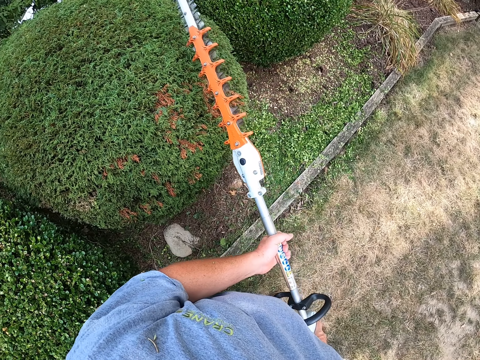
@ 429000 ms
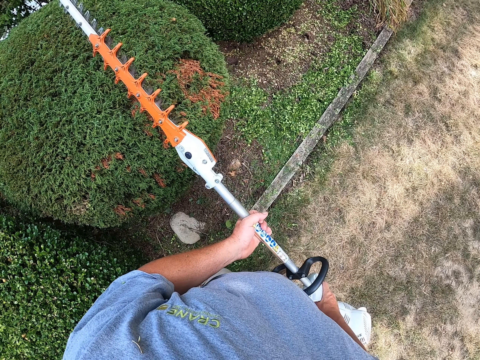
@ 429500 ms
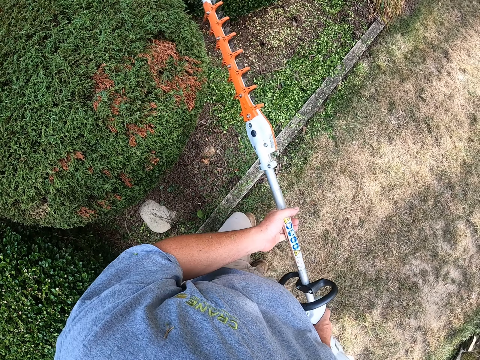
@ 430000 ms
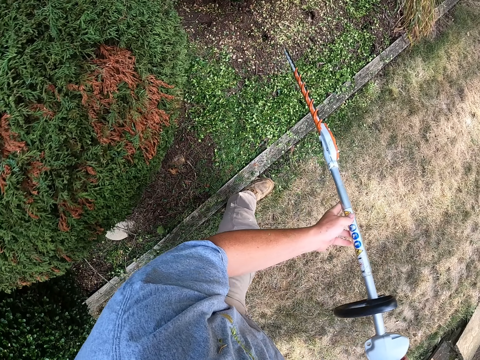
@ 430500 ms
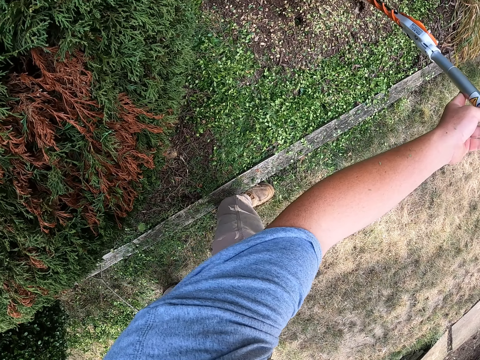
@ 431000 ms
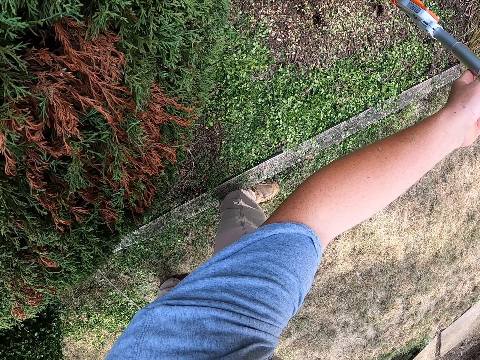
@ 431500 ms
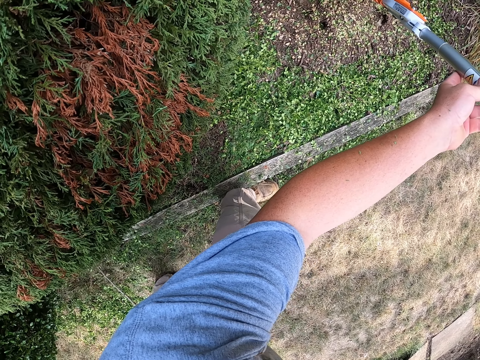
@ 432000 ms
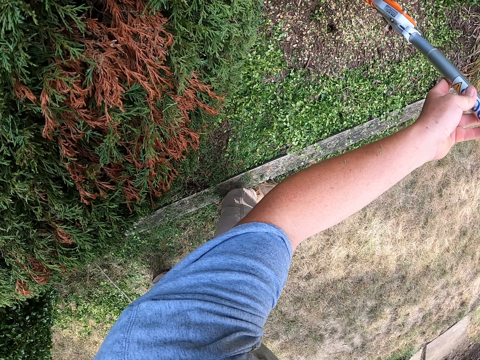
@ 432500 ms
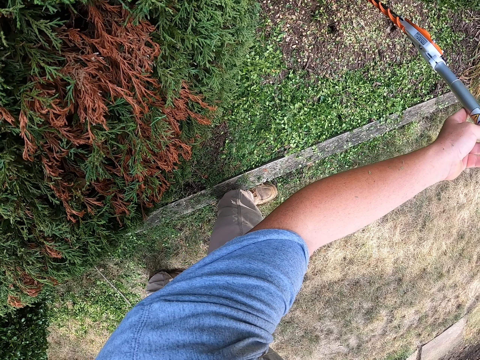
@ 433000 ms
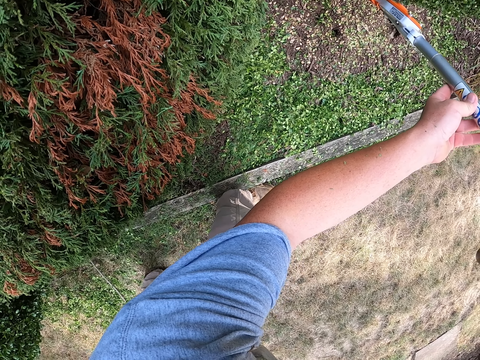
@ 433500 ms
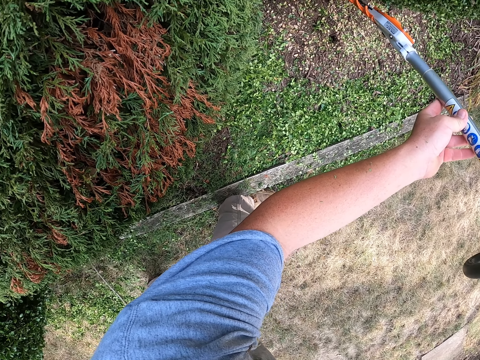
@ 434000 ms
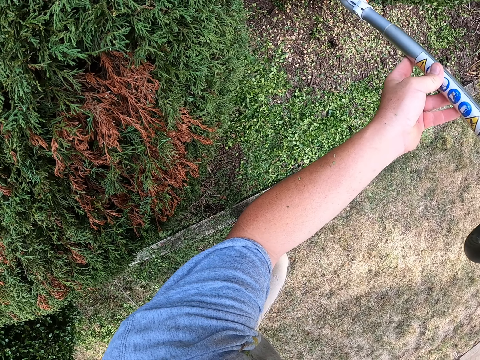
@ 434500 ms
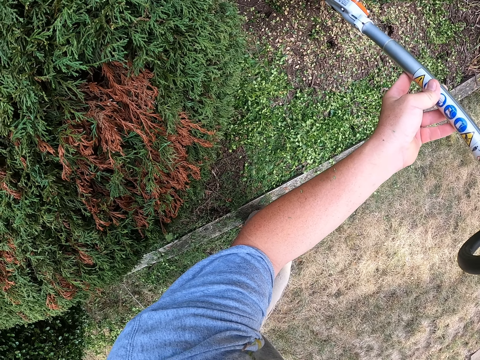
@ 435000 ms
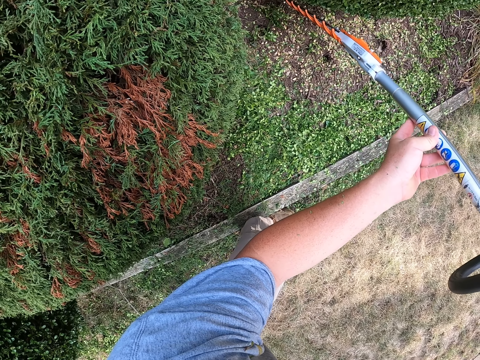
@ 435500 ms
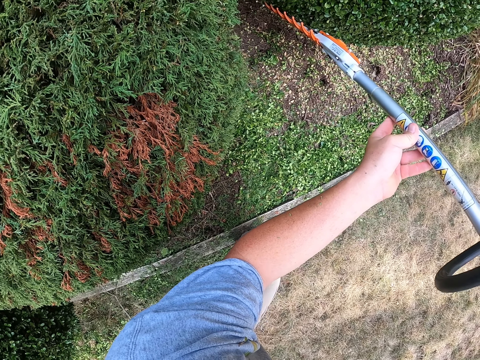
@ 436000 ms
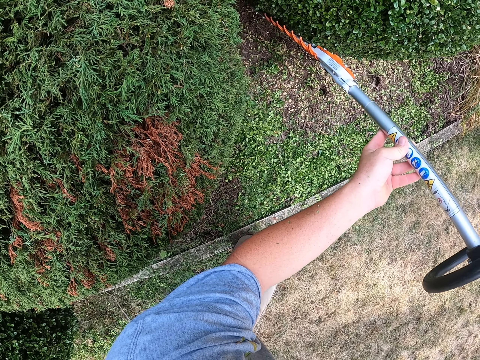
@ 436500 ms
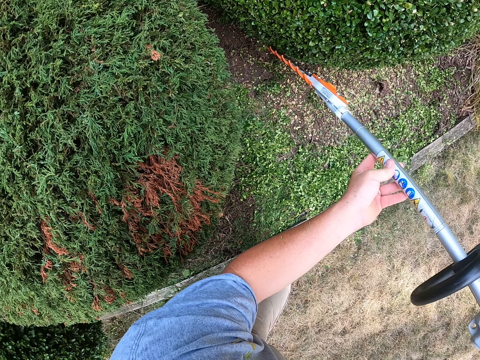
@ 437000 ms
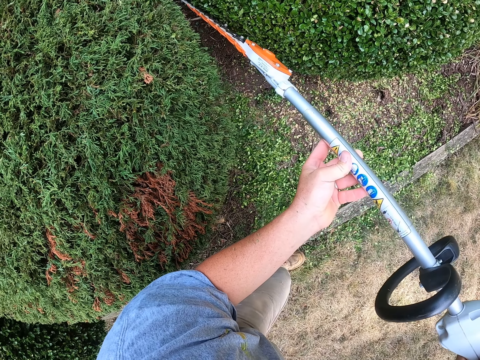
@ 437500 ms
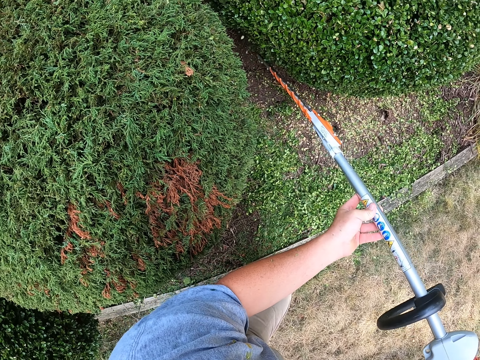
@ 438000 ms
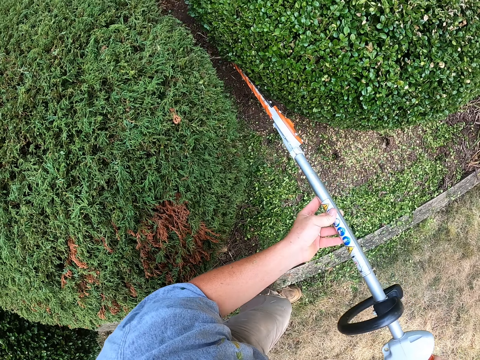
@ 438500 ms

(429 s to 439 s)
The camera wearer stops trimming. They trim the flower tree.

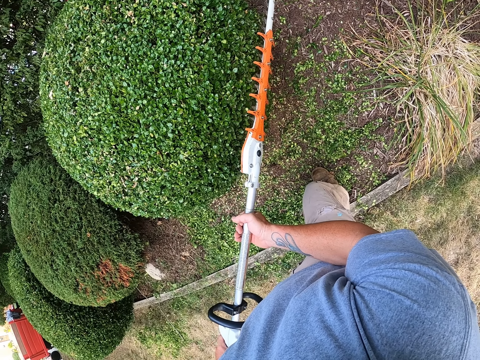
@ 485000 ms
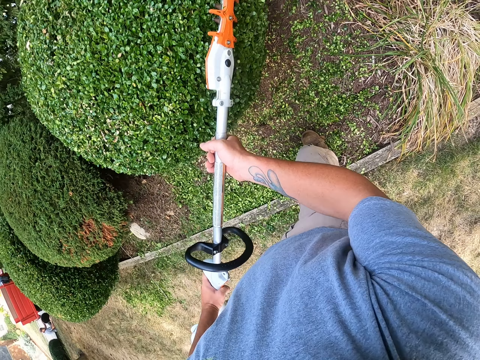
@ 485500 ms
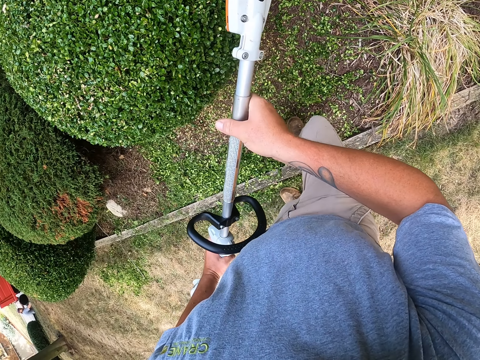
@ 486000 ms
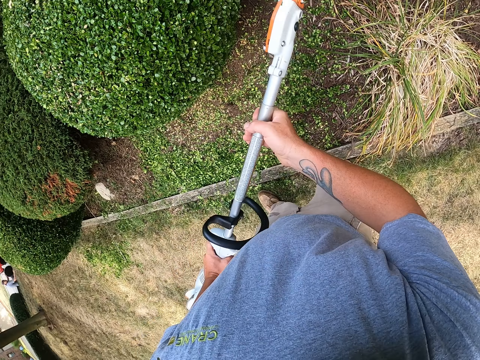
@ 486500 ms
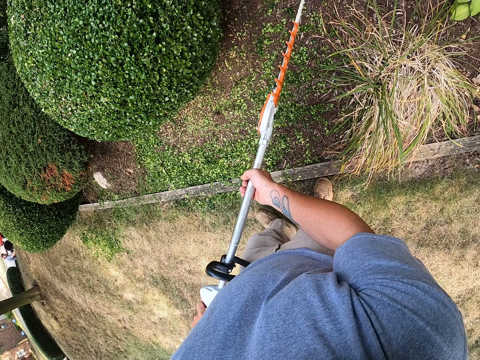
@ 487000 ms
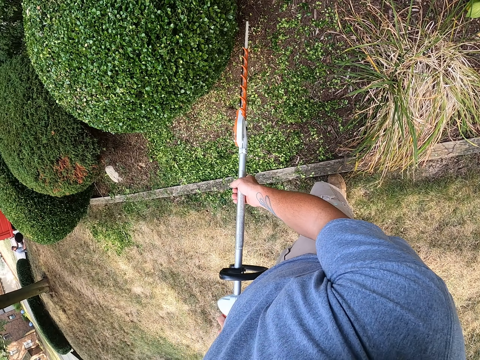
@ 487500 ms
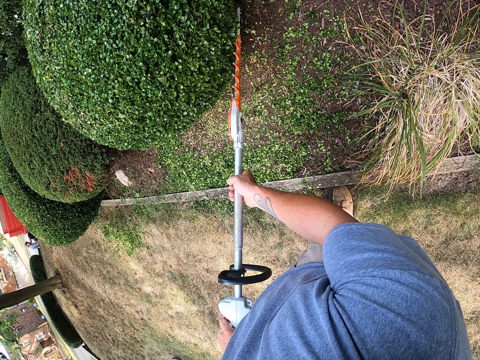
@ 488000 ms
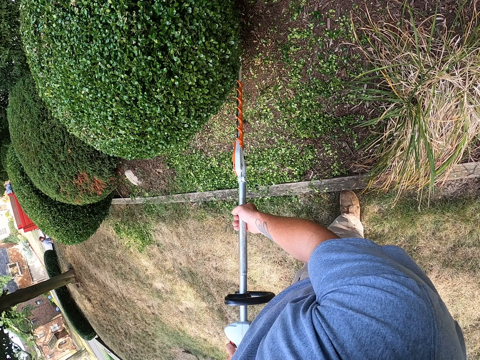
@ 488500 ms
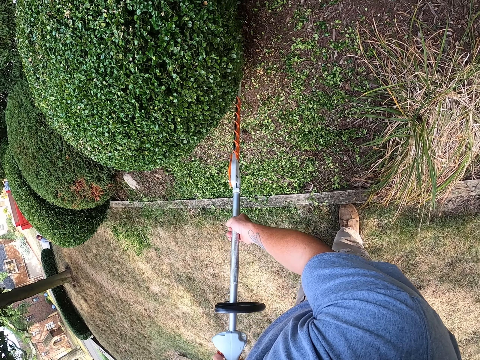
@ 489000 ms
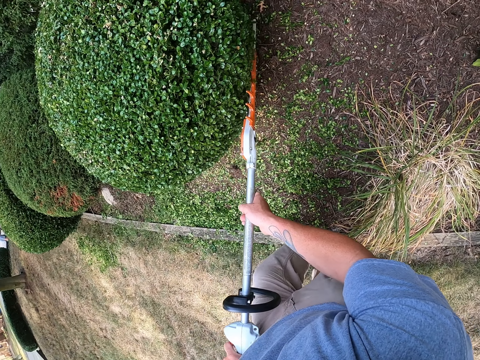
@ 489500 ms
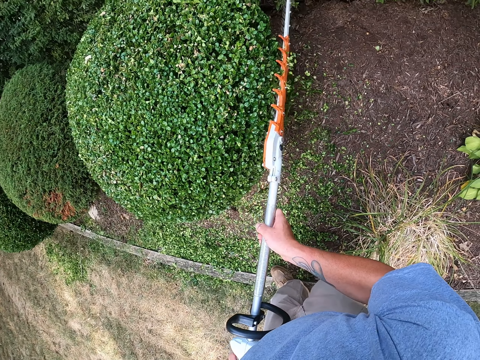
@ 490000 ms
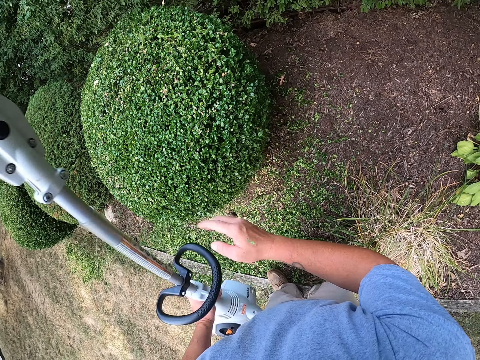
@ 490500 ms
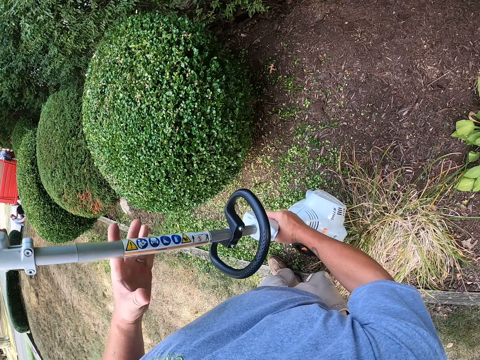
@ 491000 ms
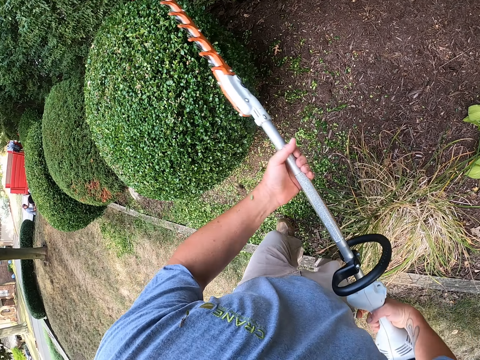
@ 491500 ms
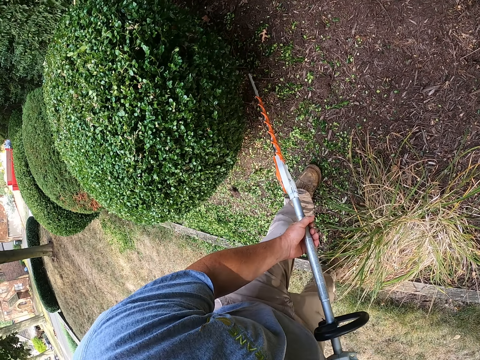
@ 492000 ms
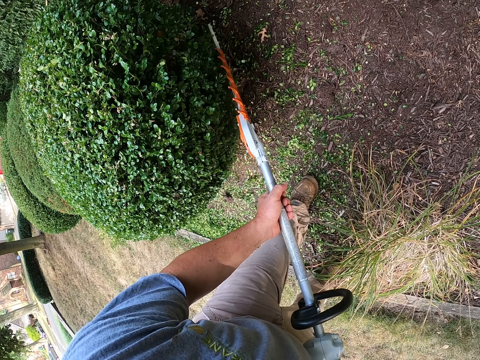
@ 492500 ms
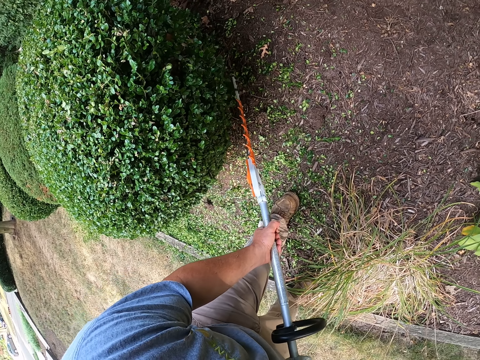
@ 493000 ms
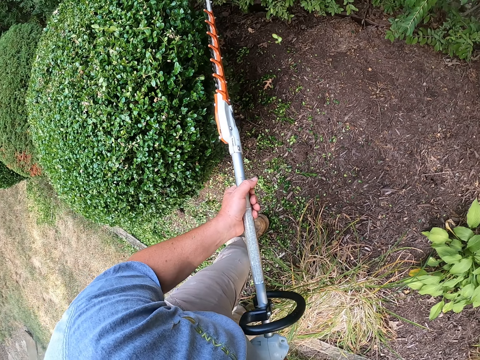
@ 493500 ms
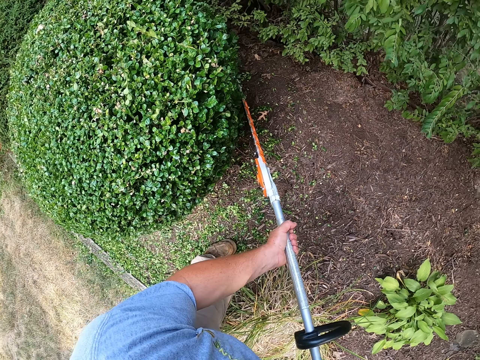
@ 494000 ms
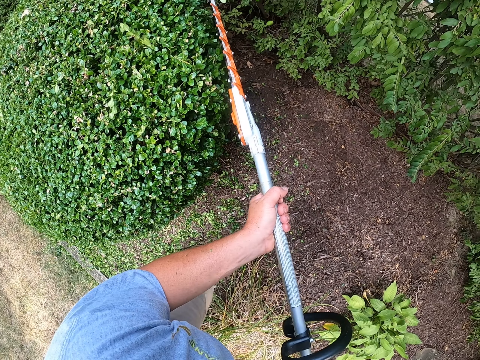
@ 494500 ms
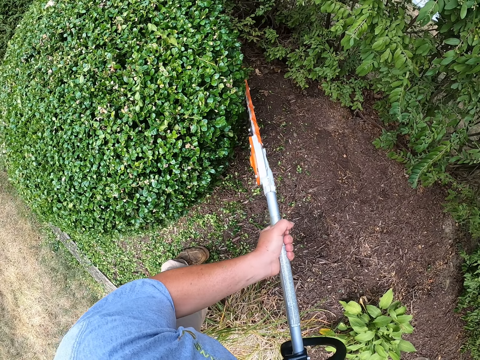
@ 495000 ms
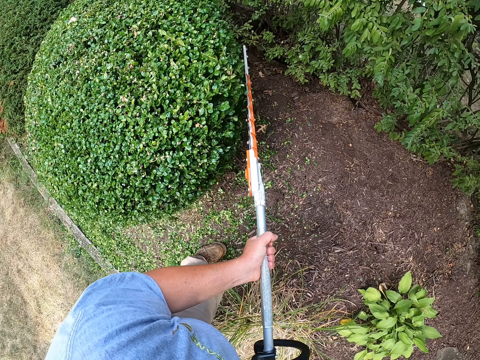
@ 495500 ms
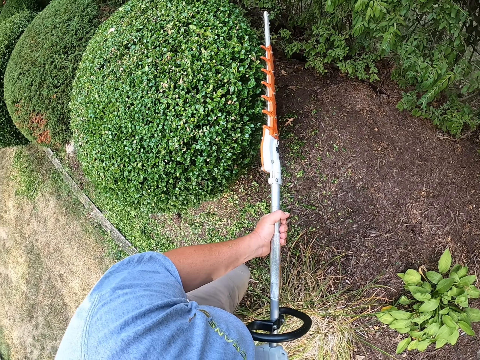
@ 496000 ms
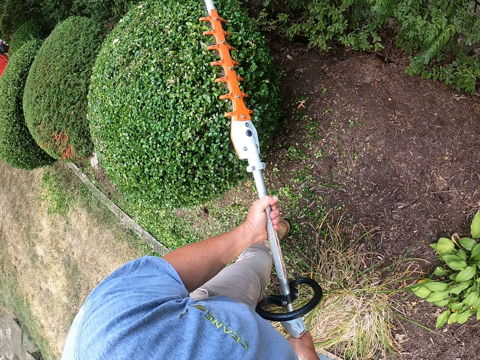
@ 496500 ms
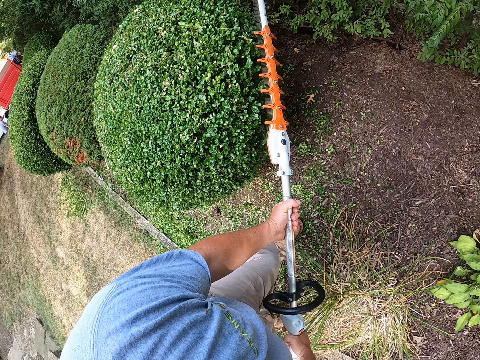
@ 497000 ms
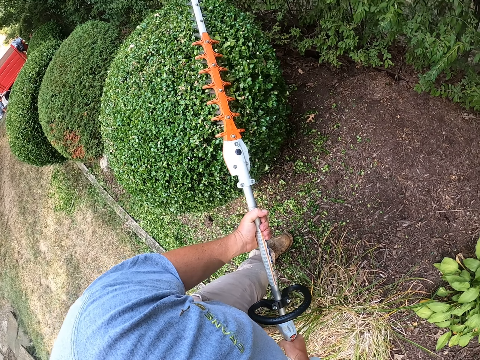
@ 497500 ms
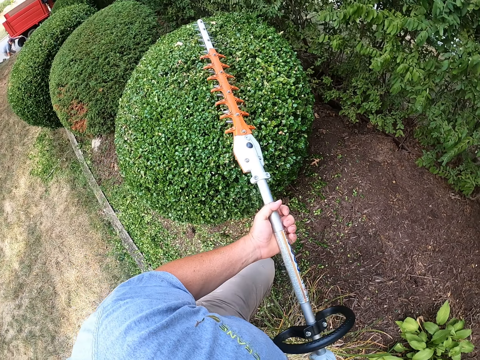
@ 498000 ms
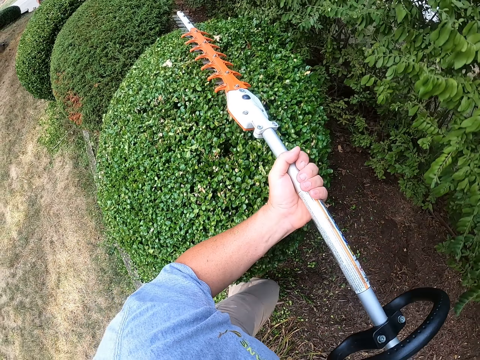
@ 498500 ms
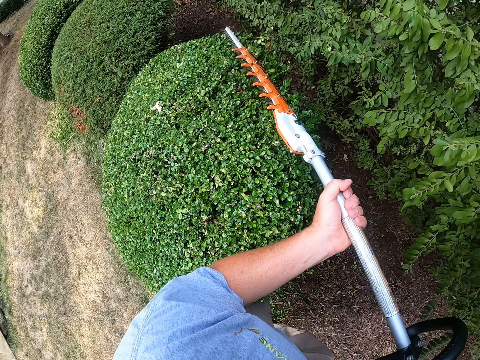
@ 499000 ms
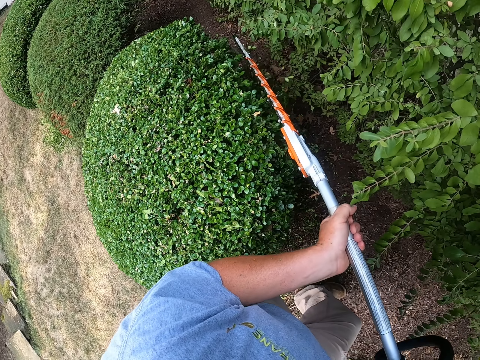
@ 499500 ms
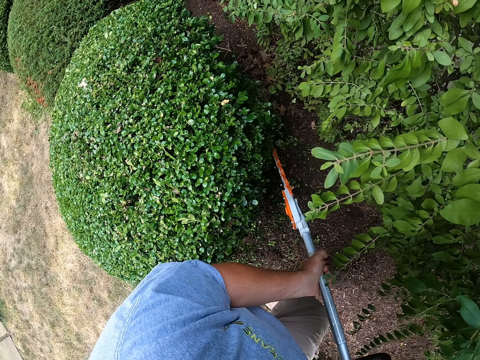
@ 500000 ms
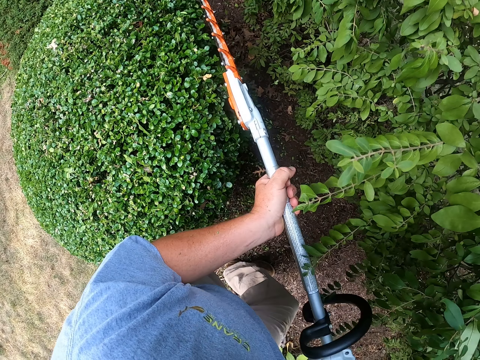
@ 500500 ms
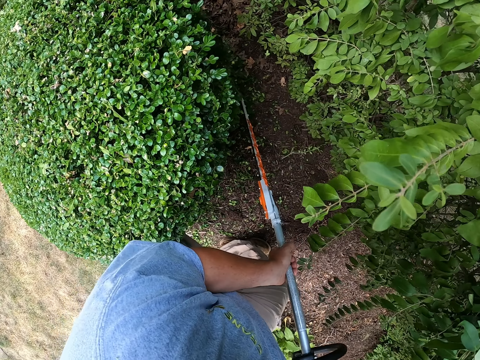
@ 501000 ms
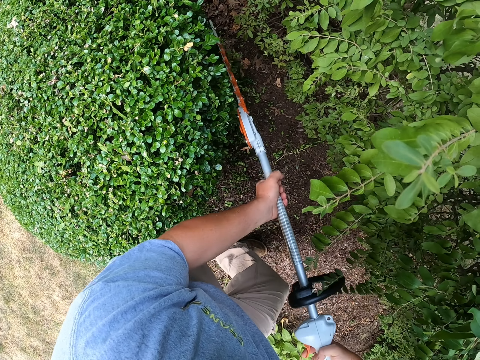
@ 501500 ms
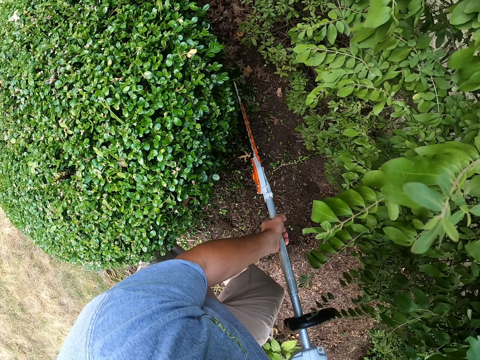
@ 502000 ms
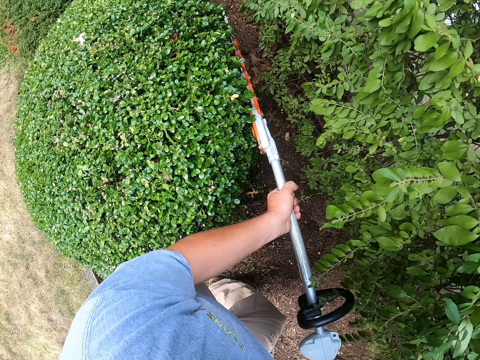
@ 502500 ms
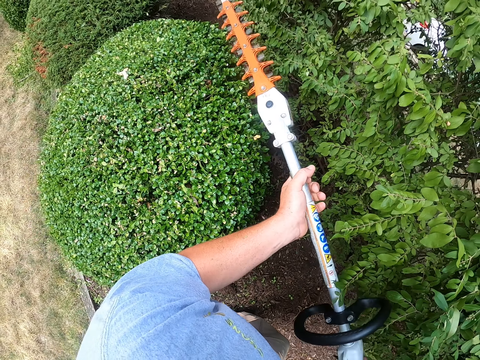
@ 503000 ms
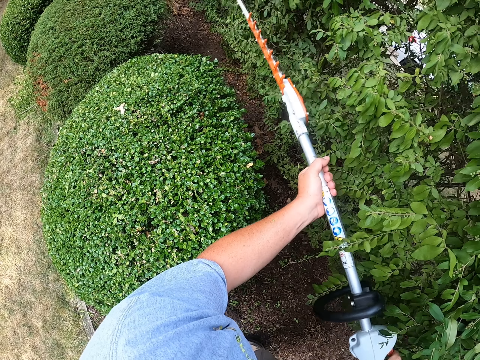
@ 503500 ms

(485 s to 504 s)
The camera wearer stops trimming. They trim the flower tree. They turn the trimmer to the left. They trim the flower tree.
